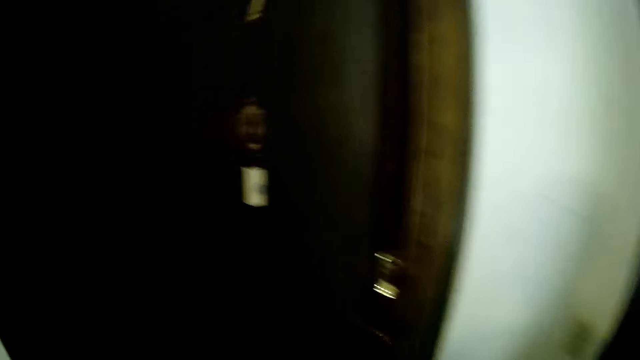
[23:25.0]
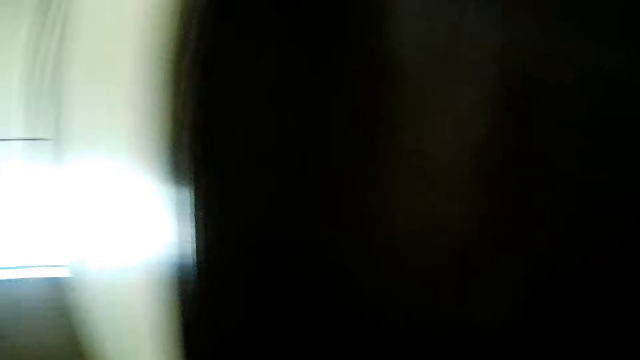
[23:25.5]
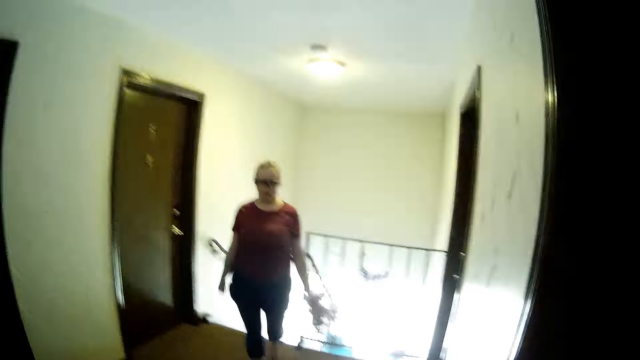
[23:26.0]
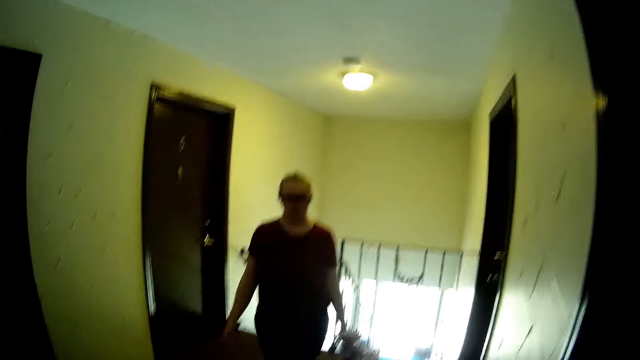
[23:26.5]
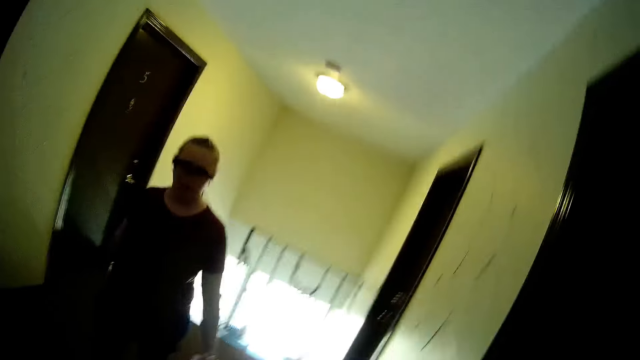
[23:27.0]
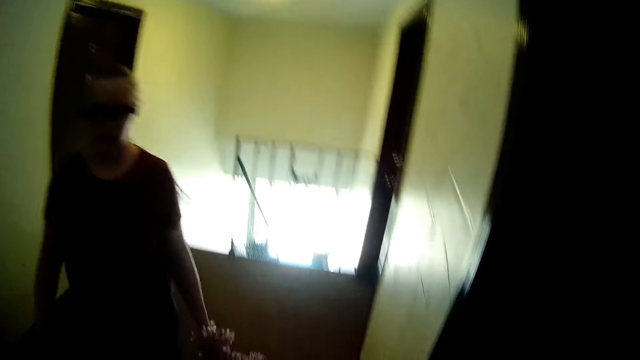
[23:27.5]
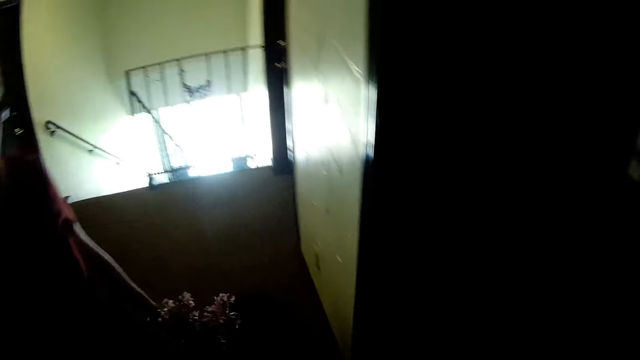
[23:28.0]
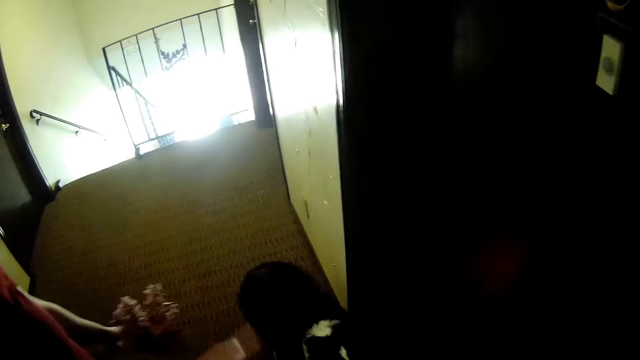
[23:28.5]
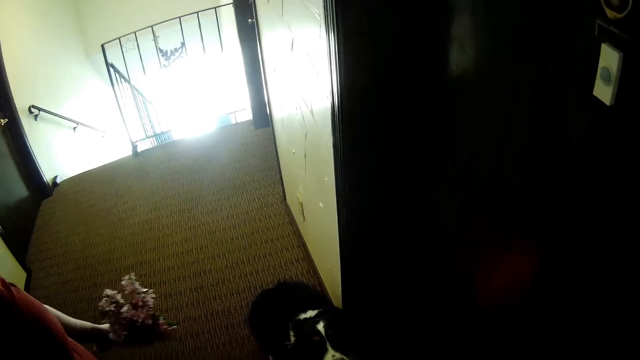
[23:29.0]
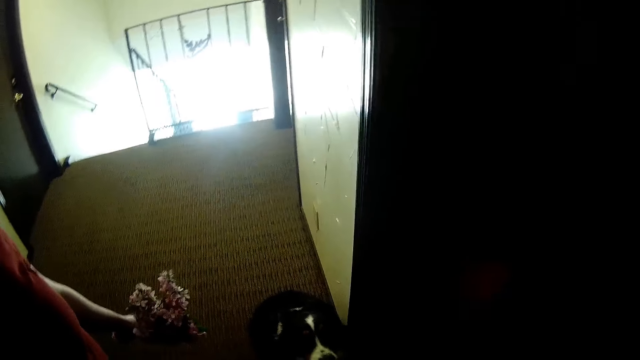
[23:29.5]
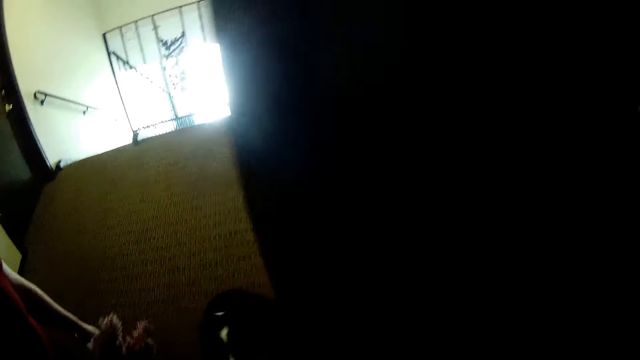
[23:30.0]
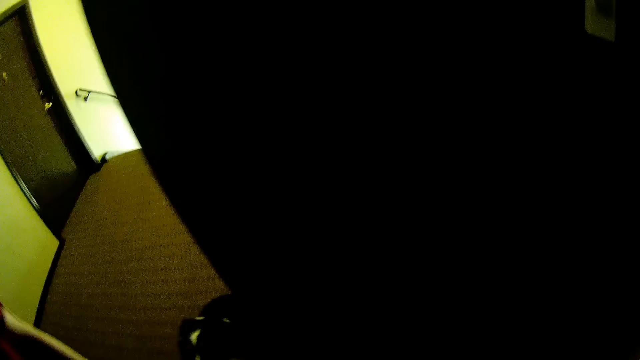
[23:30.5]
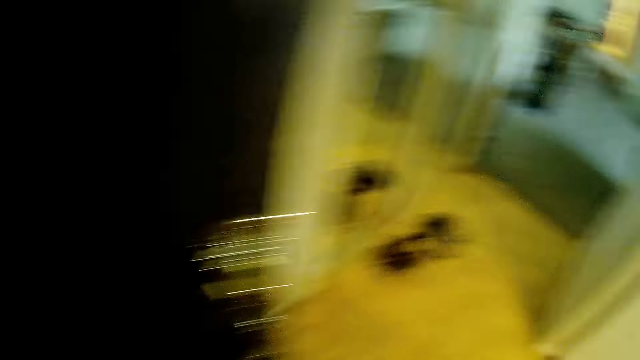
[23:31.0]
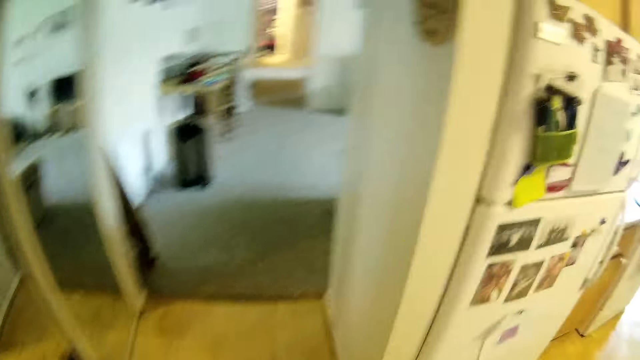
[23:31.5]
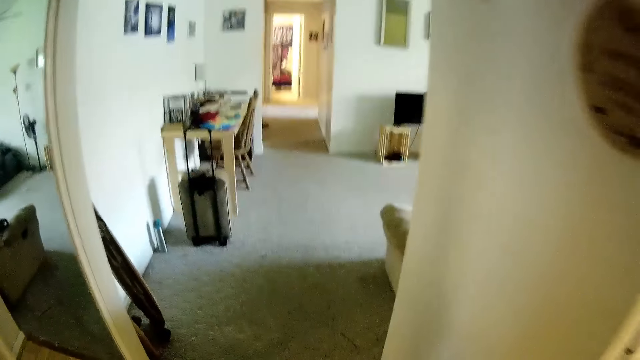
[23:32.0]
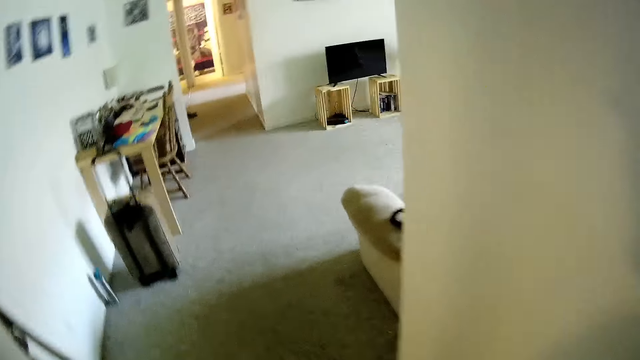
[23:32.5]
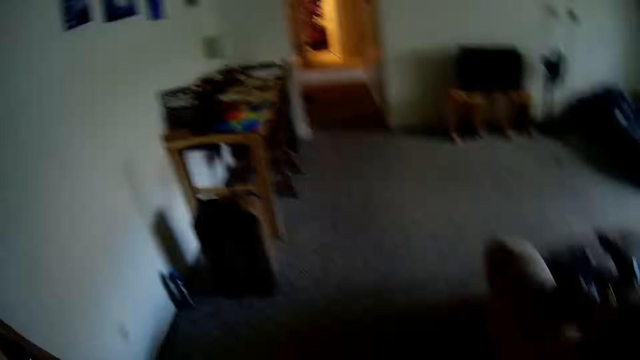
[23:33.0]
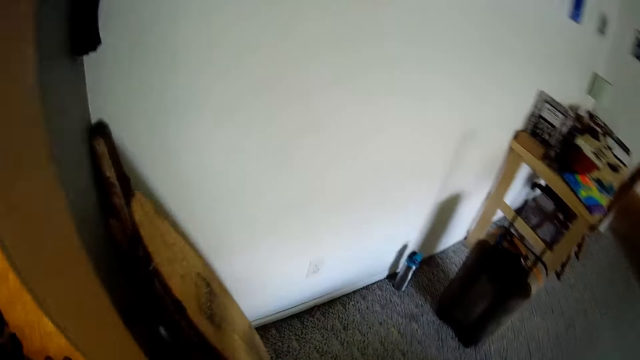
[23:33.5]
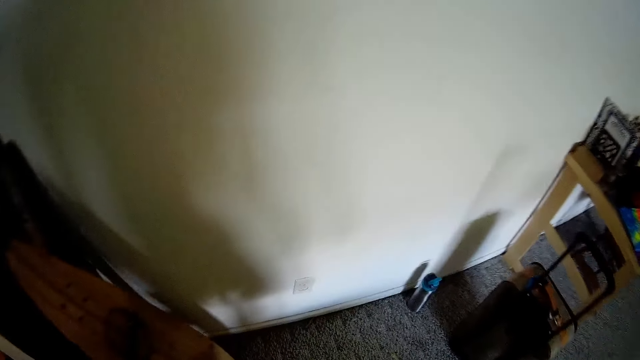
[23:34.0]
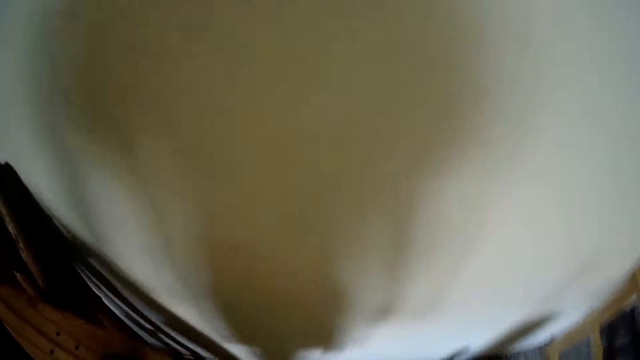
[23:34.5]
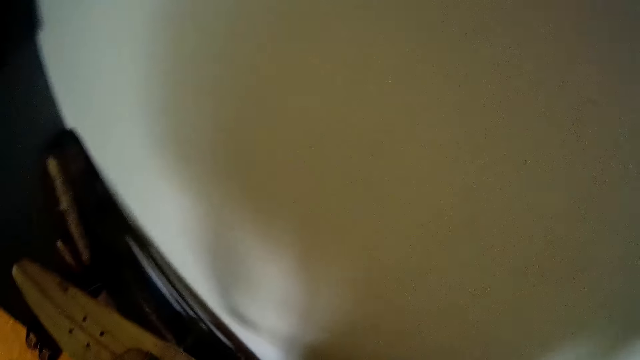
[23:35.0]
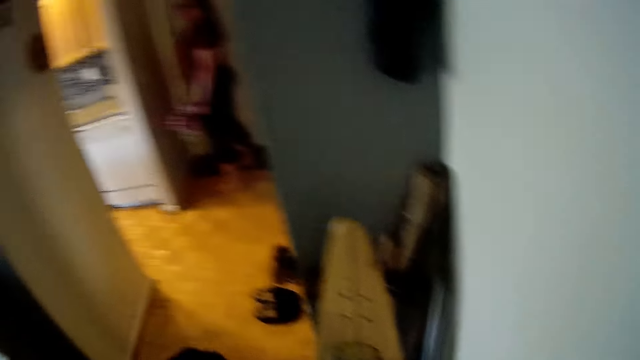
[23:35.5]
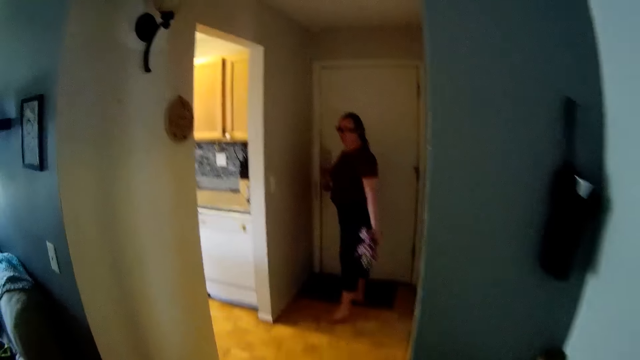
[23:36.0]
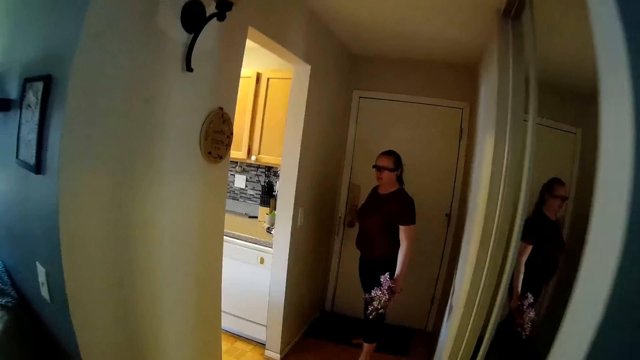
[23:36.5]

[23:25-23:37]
The camera wearer speaks to the woman. He opens a door to the room with his right hand. He moves around the room and walks into the room alongside the woman and the dog. The woman closes the door of the room with her right hand and speaks to the camera wearer.
